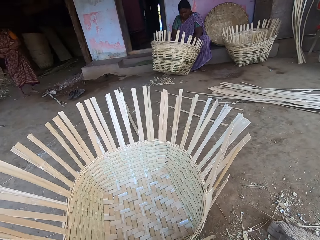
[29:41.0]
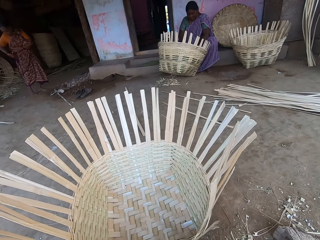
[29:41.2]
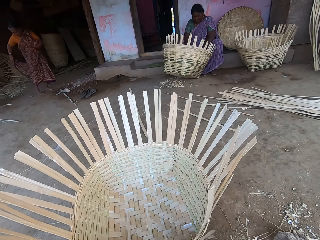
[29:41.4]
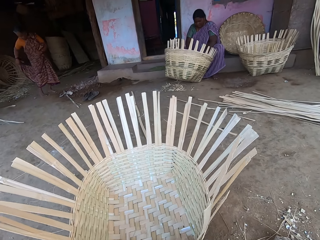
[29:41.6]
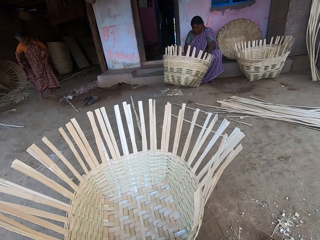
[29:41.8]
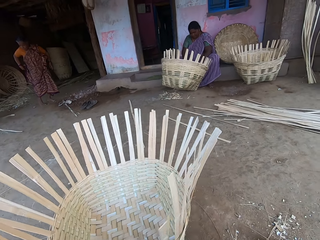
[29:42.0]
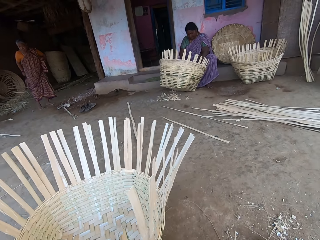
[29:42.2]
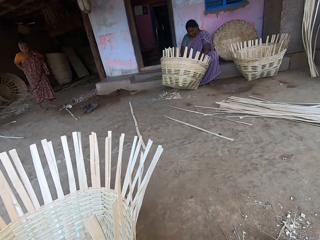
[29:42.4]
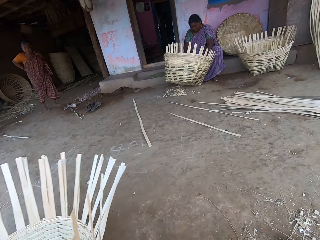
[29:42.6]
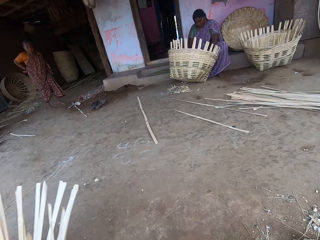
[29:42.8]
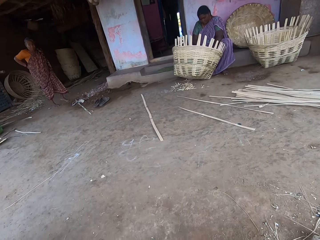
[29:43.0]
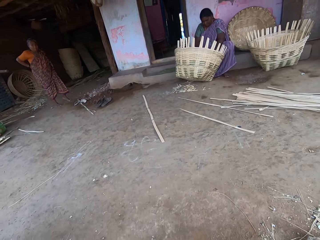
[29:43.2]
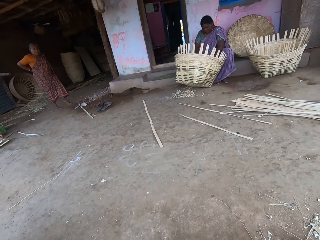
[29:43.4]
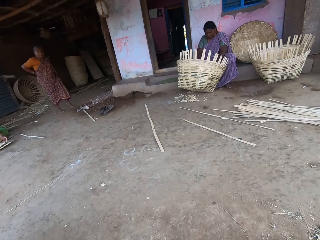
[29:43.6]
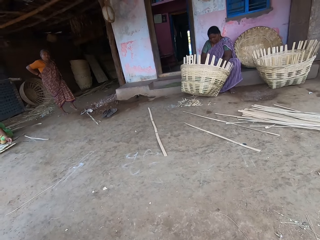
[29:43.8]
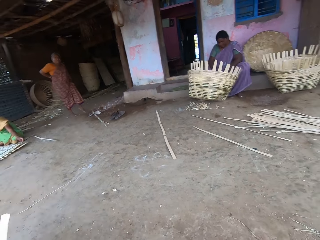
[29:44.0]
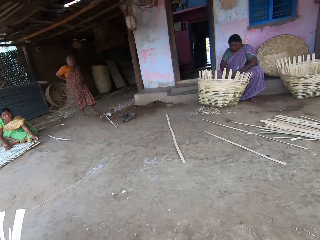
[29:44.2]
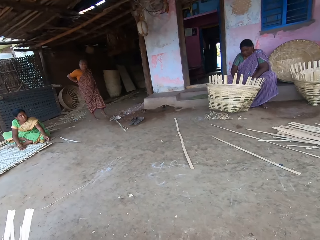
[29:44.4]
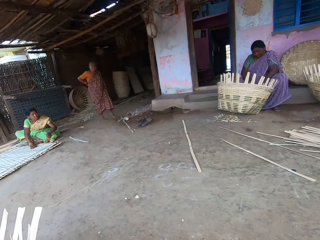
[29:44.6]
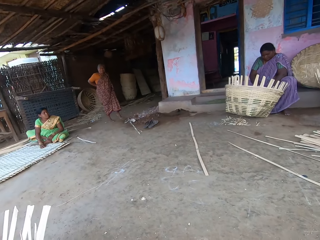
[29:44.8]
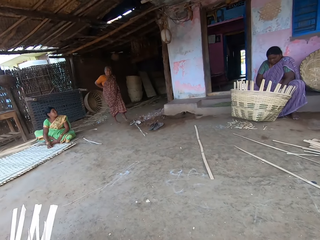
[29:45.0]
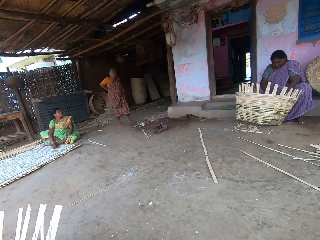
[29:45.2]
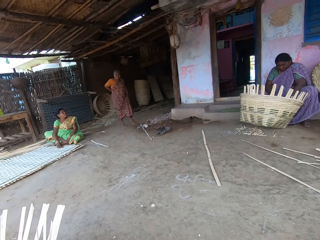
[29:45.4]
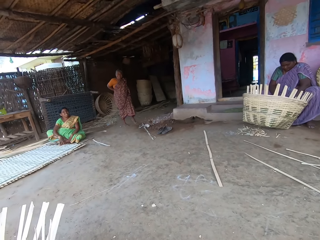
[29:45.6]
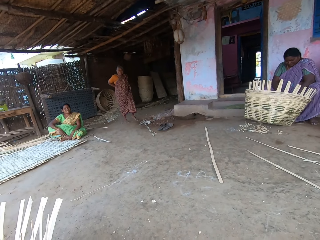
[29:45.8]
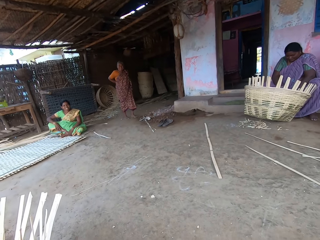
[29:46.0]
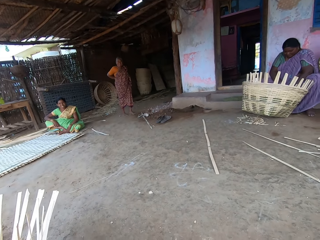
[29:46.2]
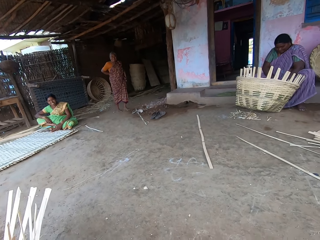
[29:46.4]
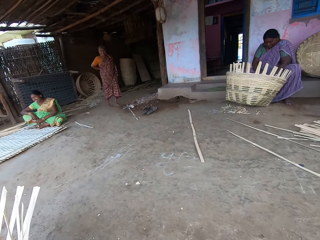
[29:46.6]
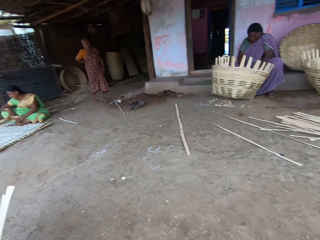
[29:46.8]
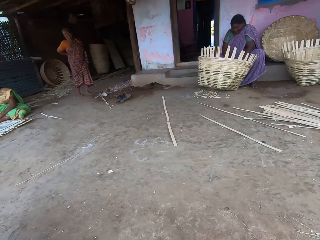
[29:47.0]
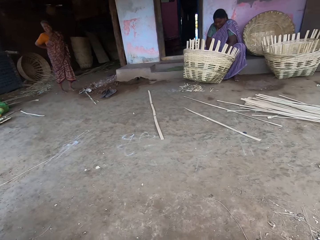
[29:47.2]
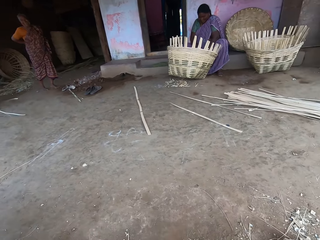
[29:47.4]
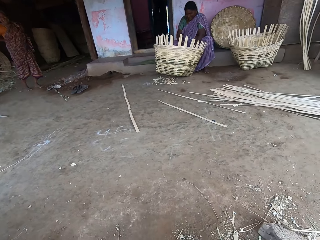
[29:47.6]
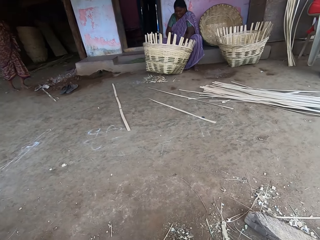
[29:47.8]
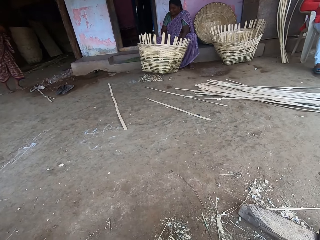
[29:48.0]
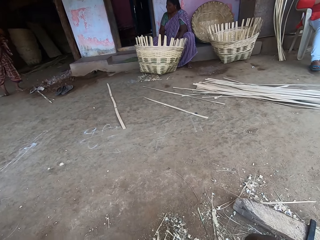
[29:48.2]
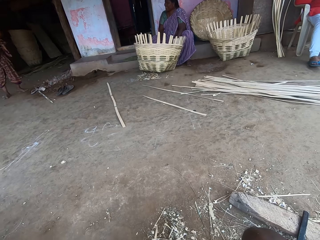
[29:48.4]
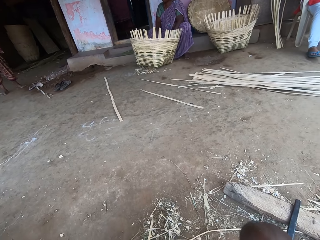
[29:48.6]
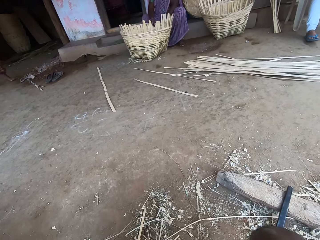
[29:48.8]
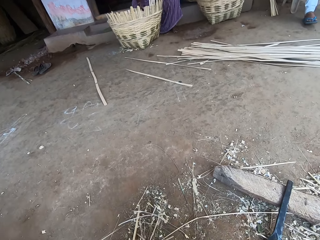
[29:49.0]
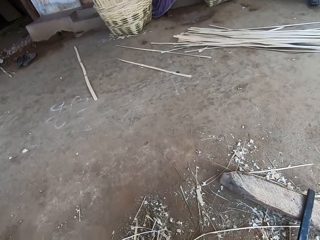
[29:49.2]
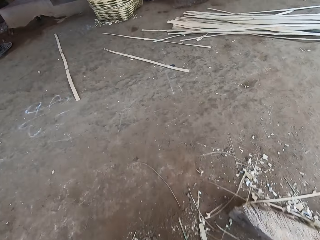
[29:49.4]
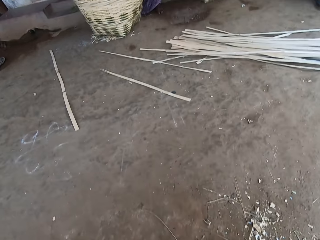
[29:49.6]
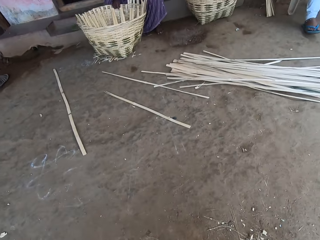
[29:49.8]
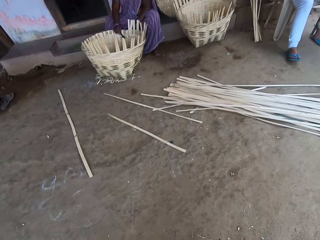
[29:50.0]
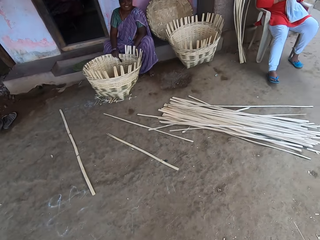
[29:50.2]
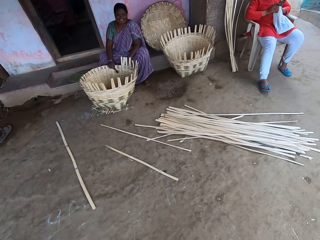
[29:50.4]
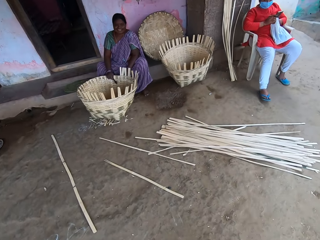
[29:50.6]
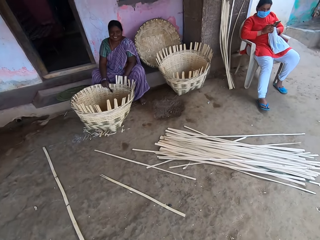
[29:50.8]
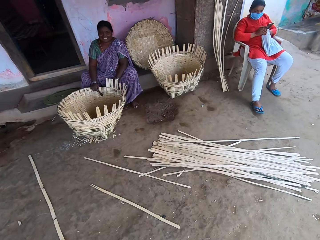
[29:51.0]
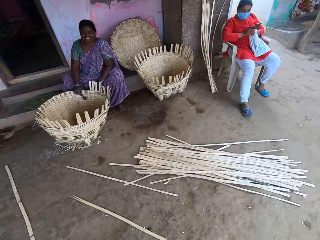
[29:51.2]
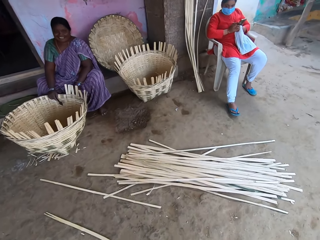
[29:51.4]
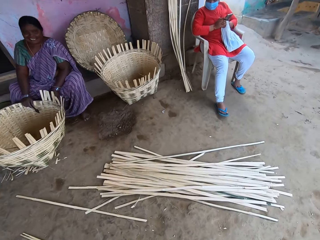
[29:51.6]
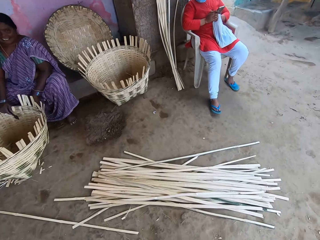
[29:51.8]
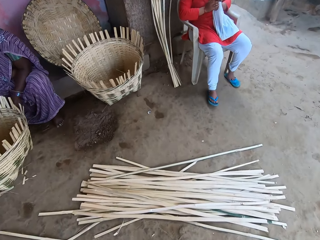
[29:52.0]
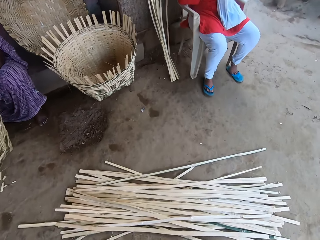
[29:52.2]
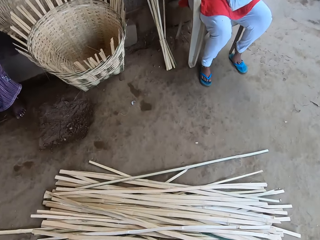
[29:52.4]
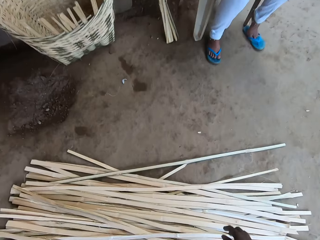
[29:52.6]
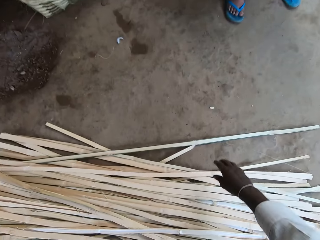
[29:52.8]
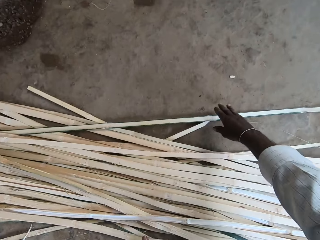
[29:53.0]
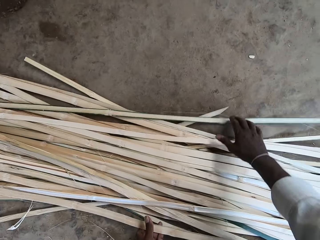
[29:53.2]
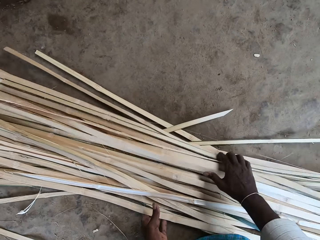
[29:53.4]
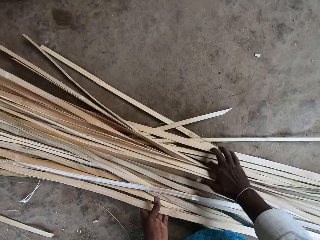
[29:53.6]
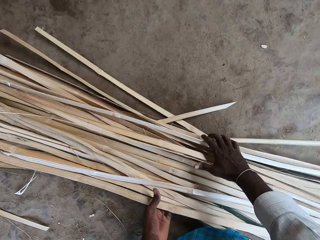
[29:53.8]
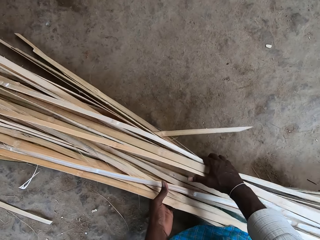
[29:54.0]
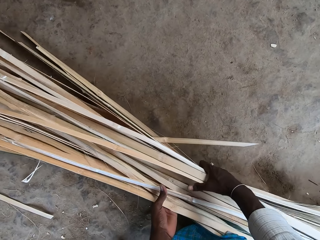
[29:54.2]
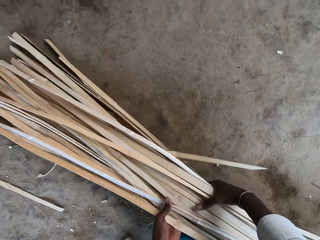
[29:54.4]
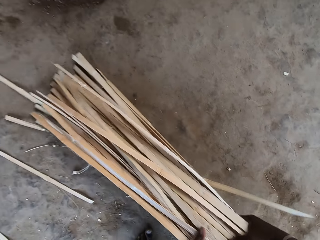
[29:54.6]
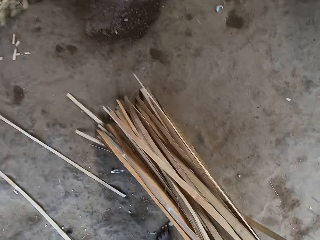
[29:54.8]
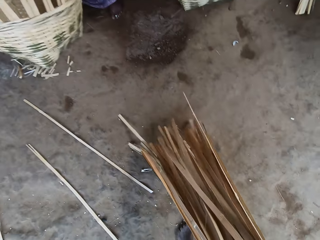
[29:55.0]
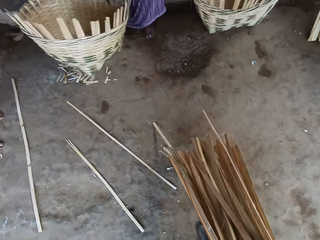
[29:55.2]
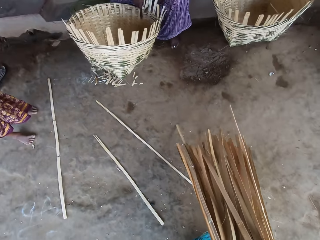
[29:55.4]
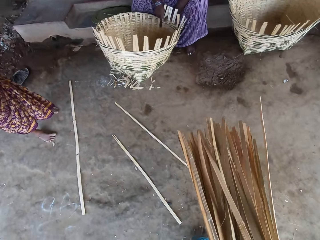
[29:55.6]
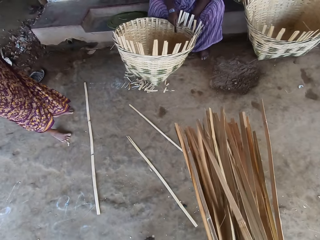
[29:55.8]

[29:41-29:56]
The camera wearer drags the basket away on the ground with his left hand. He looks around, stands, and walks around. He picks up bamboo strips from the ground with both hands.

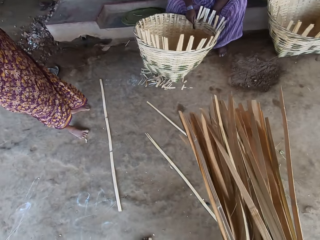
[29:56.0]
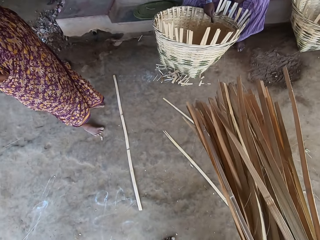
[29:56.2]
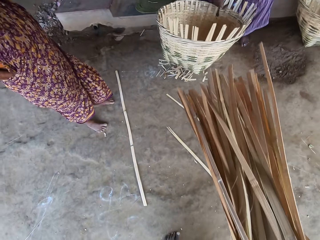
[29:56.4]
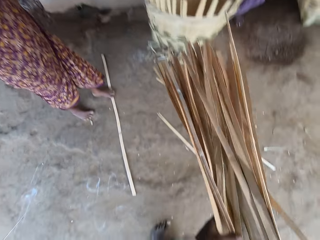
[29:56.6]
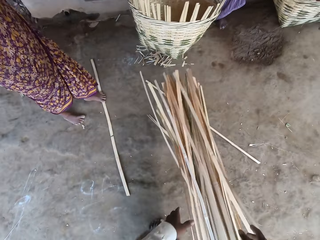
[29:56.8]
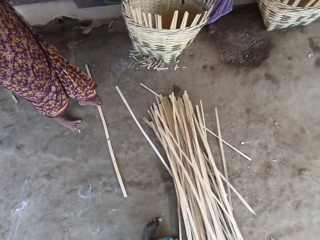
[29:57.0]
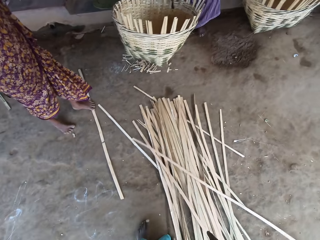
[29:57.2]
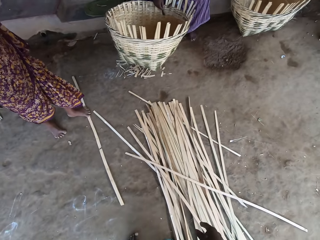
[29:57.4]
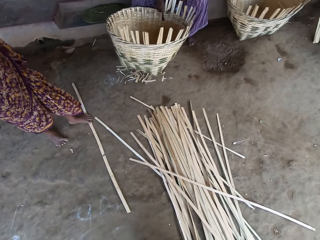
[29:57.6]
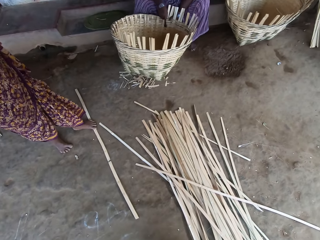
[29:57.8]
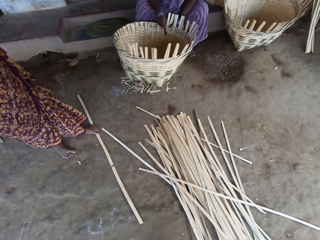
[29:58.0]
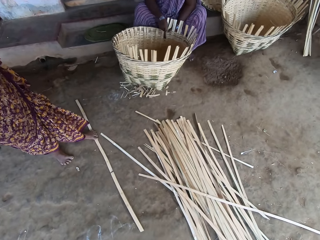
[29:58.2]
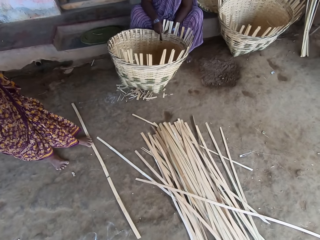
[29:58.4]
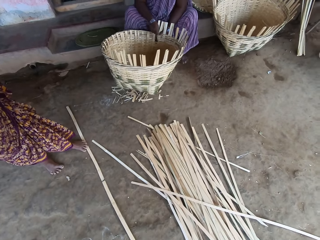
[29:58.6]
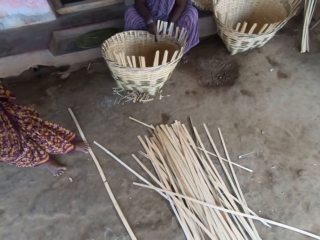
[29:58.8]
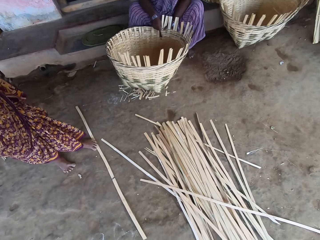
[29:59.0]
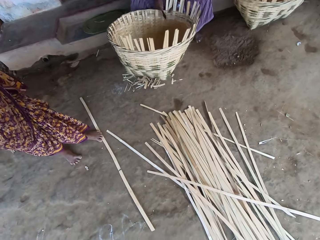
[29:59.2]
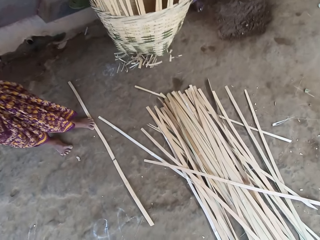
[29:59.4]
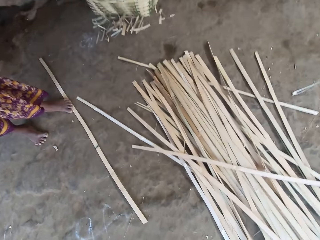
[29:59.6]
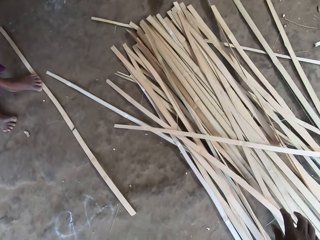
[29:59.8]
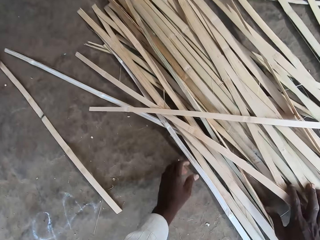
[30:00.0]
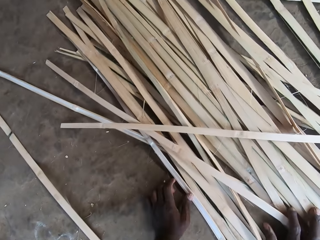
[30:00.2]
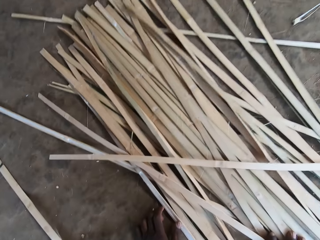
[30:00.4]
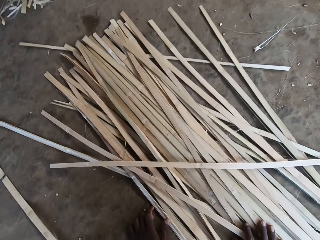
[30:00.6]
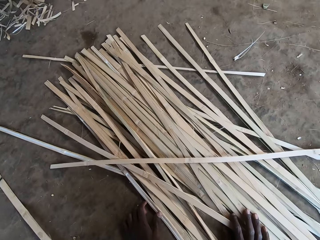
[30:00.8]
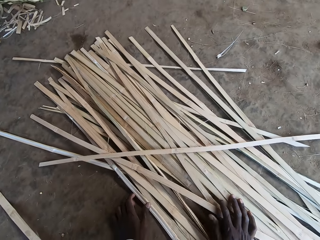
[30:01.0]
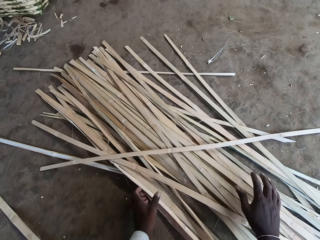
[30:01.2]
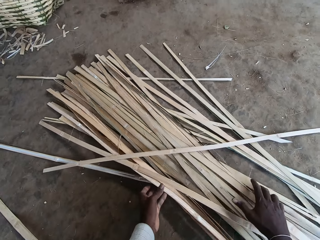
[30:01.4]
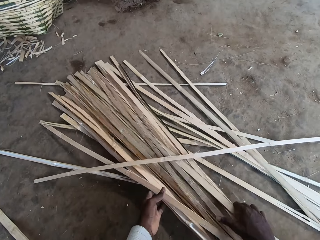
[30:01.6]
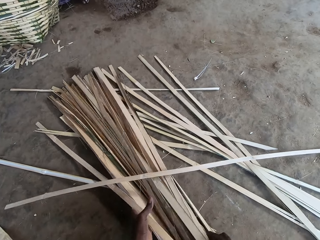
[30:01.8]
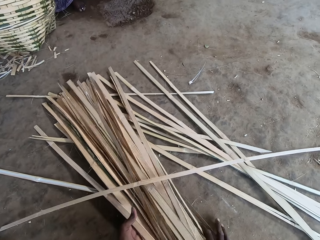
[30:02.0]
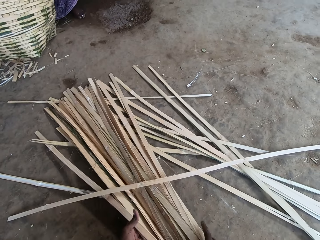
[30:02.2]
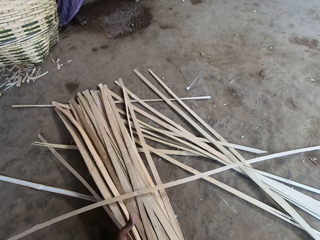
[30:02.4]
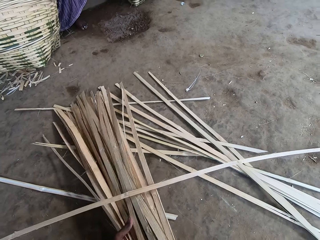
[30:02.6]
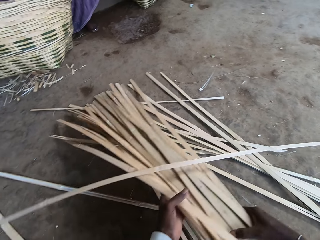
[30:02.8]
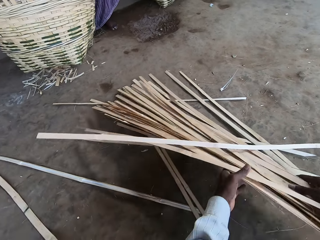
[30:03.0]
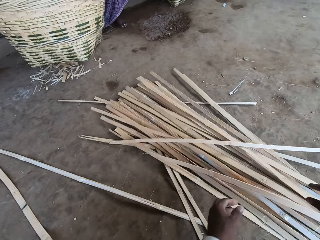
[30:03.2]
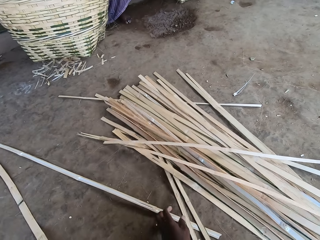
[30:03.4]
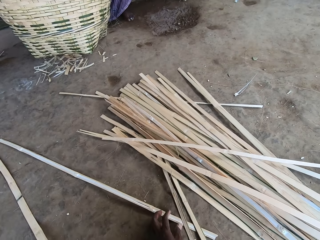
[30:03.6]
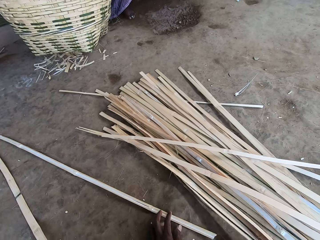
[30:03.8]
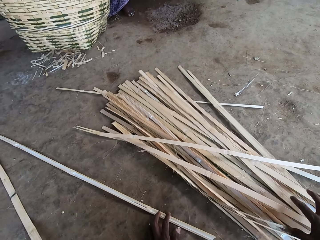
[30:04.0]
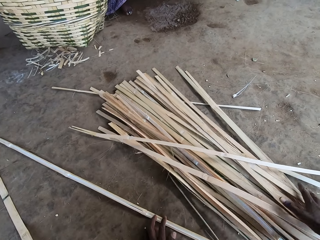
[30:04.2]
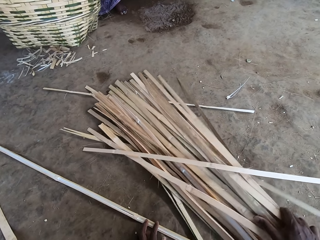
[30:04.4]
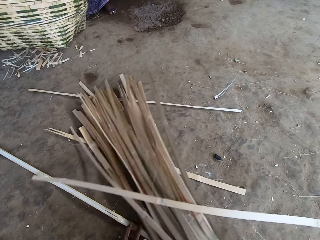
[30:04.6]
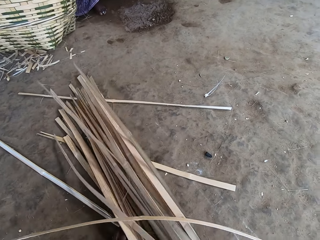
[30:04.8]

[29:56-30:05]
The camera wearer drops the bamboo stripes or sticks on the ground with both hands. He puts the bamboo sticks together. He adjusts the bamboo stripes on the ground with his hands.
